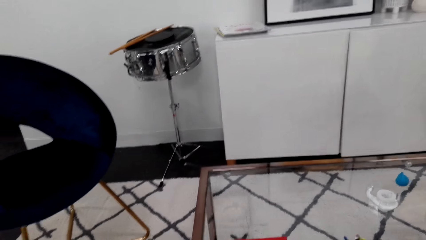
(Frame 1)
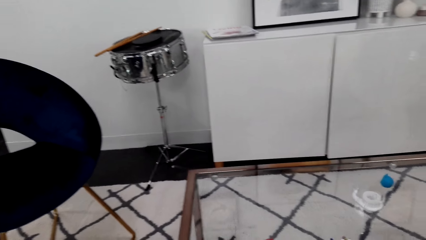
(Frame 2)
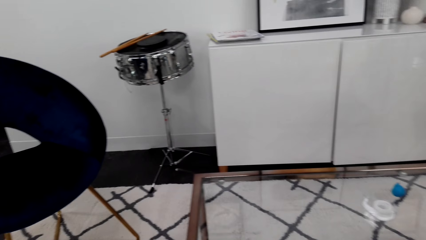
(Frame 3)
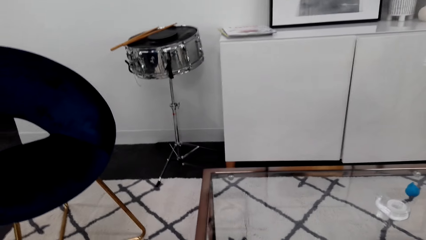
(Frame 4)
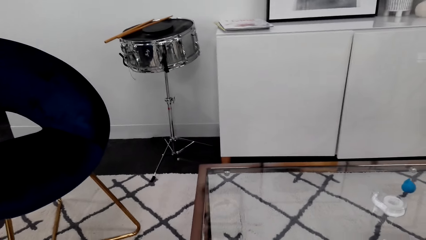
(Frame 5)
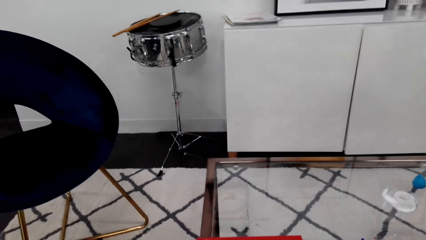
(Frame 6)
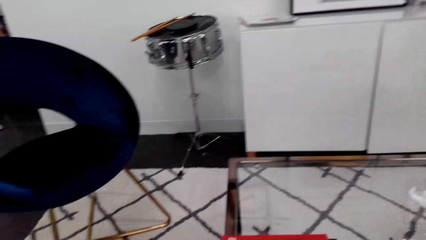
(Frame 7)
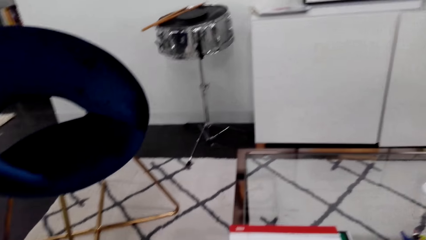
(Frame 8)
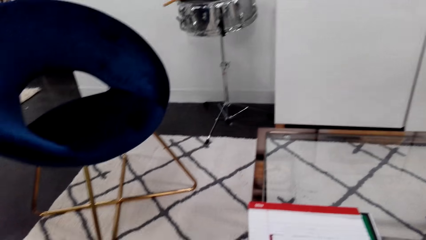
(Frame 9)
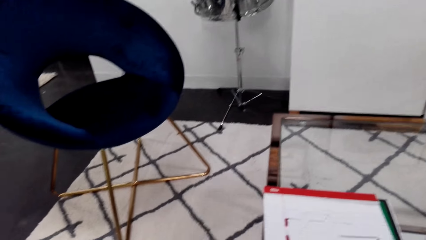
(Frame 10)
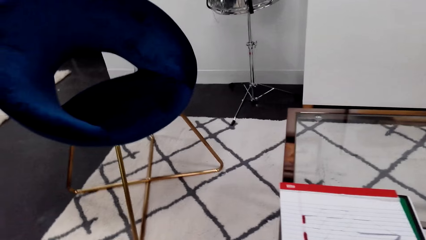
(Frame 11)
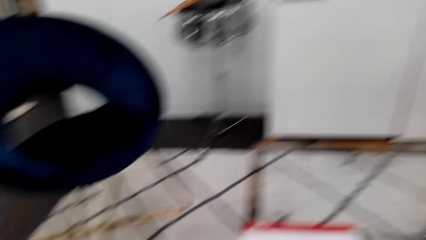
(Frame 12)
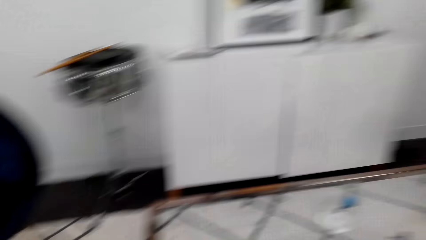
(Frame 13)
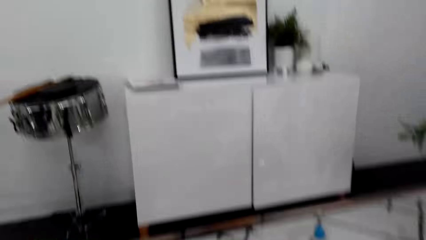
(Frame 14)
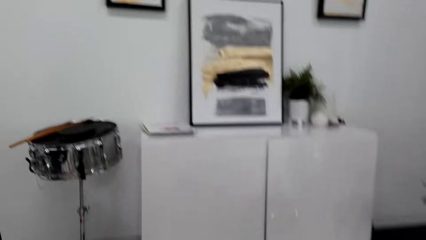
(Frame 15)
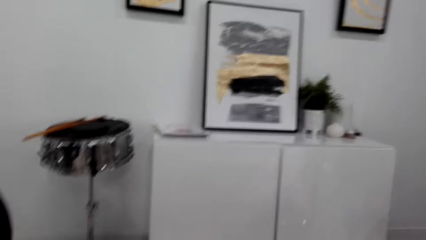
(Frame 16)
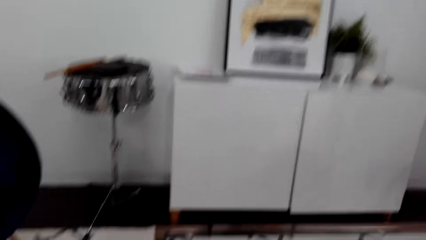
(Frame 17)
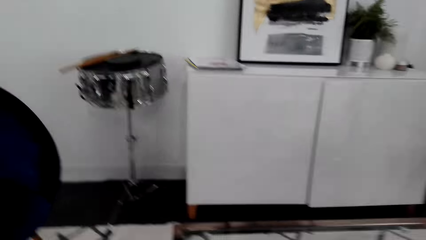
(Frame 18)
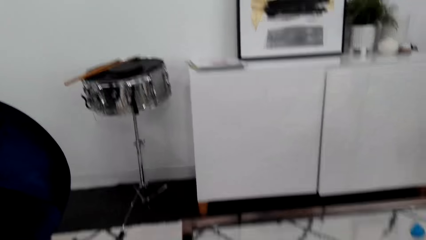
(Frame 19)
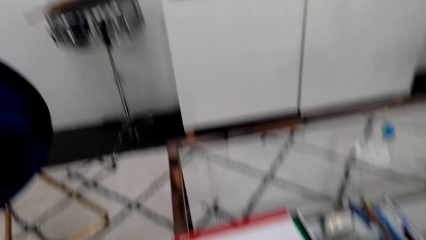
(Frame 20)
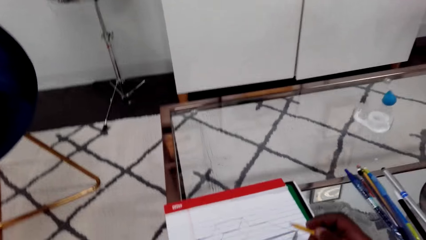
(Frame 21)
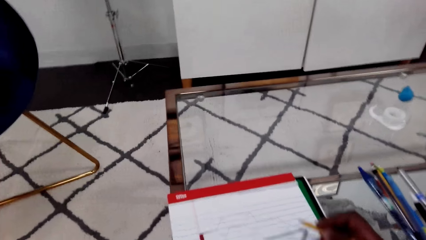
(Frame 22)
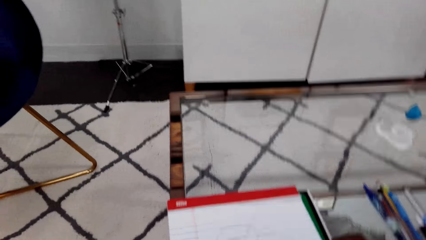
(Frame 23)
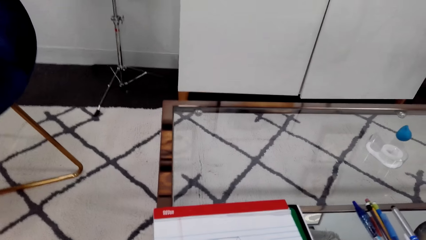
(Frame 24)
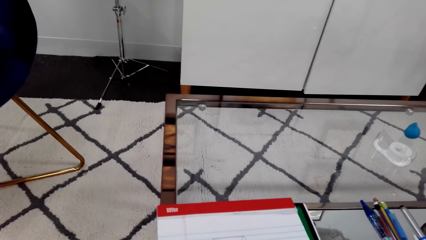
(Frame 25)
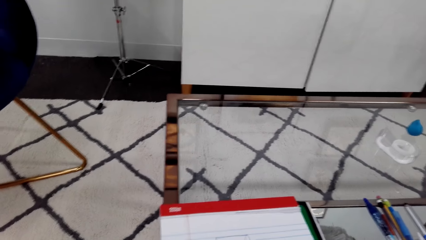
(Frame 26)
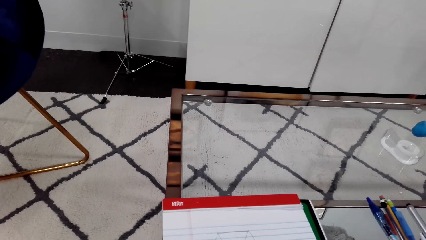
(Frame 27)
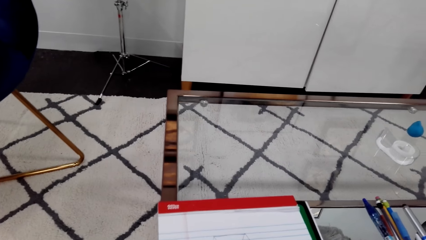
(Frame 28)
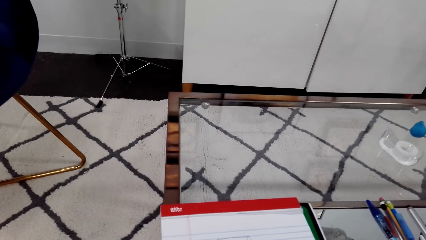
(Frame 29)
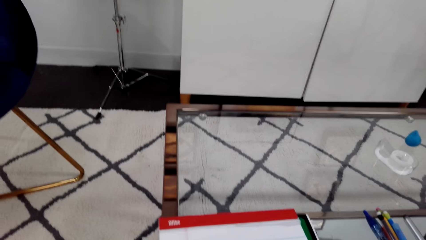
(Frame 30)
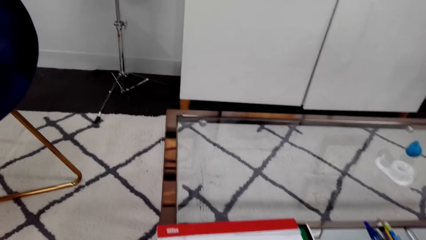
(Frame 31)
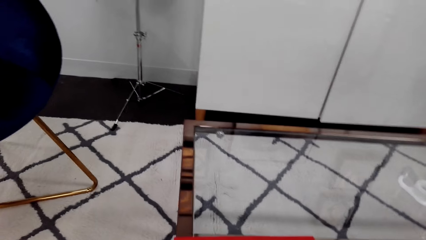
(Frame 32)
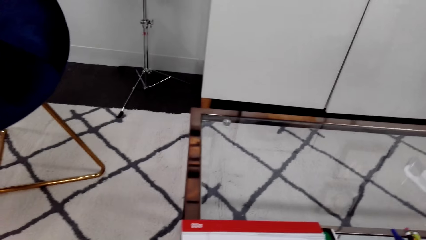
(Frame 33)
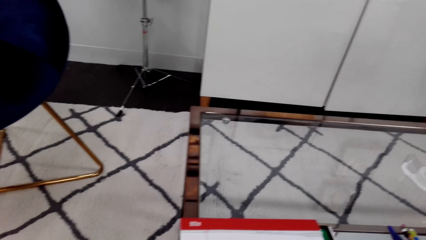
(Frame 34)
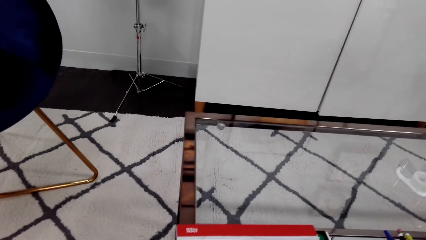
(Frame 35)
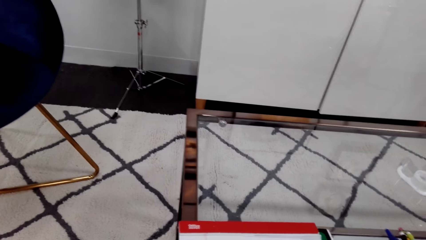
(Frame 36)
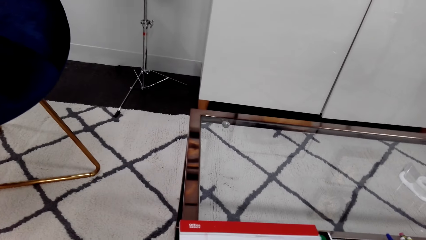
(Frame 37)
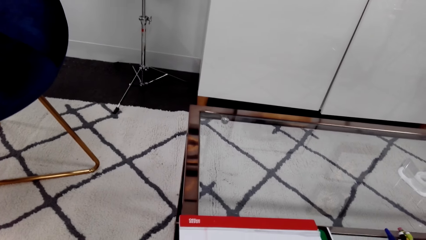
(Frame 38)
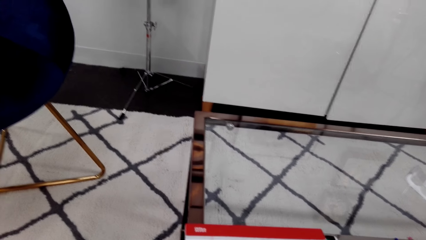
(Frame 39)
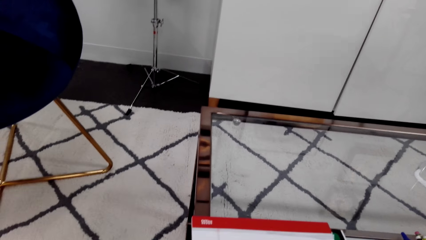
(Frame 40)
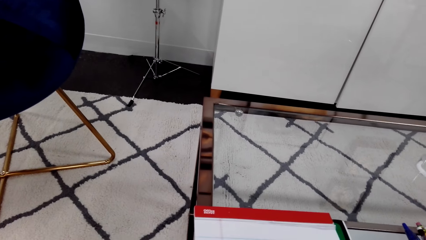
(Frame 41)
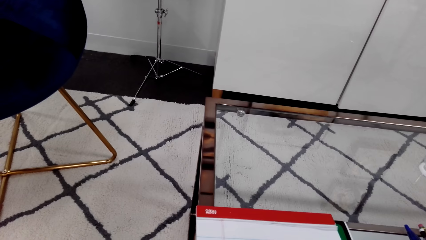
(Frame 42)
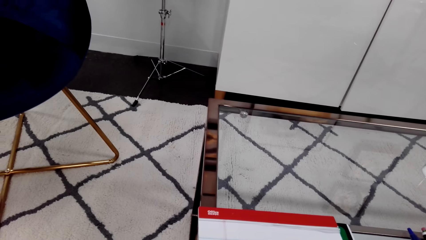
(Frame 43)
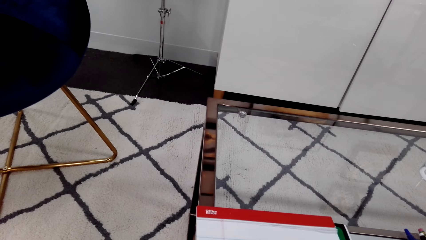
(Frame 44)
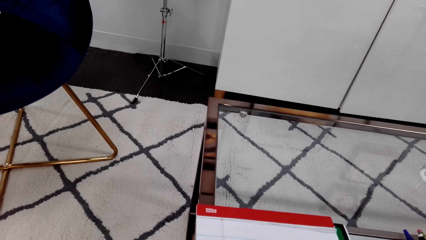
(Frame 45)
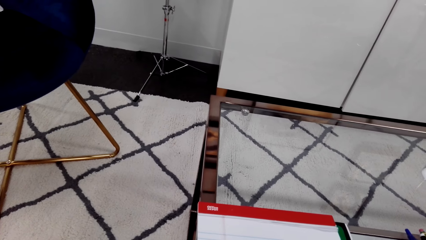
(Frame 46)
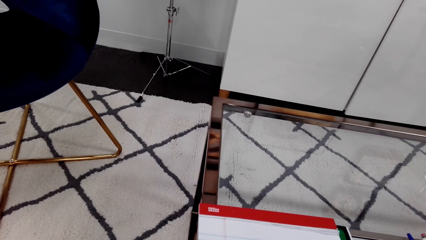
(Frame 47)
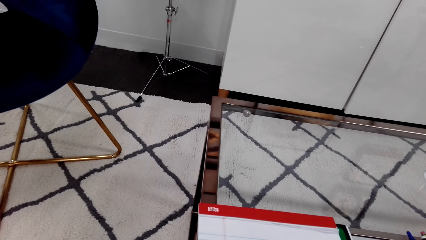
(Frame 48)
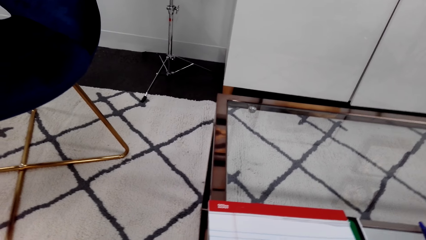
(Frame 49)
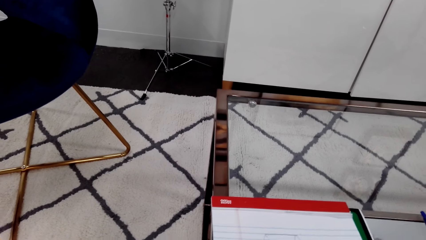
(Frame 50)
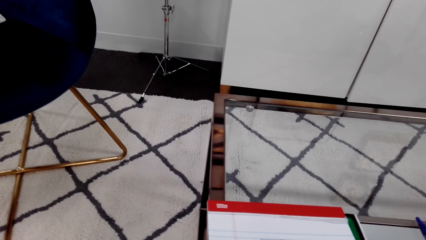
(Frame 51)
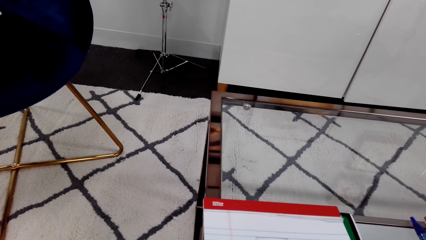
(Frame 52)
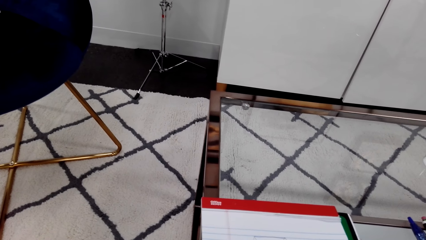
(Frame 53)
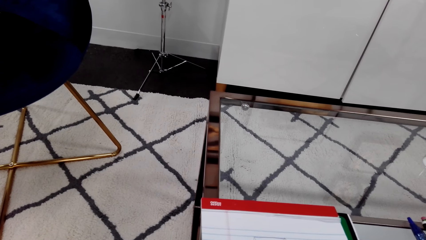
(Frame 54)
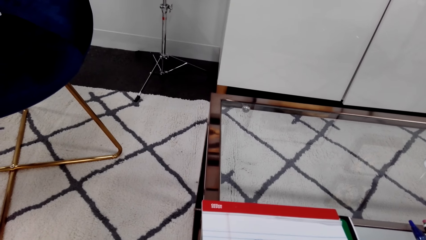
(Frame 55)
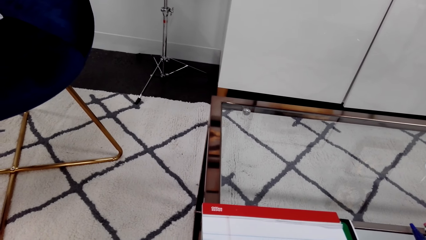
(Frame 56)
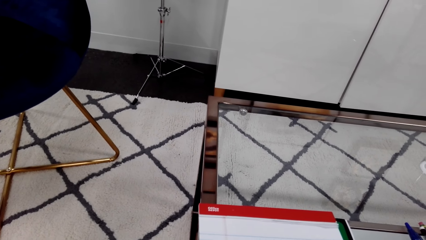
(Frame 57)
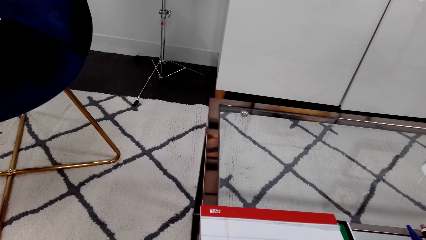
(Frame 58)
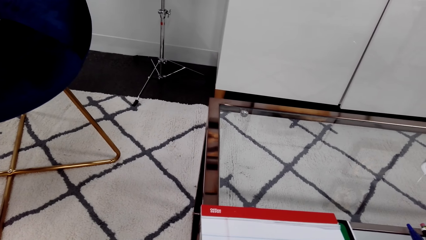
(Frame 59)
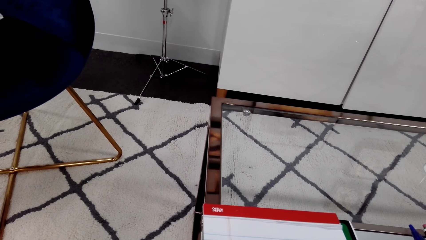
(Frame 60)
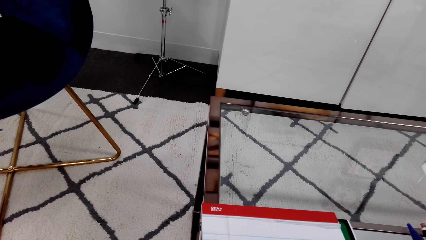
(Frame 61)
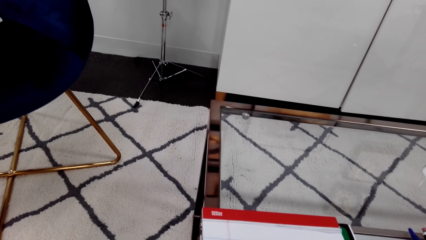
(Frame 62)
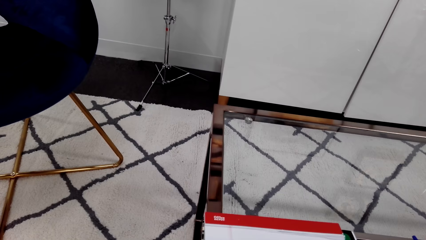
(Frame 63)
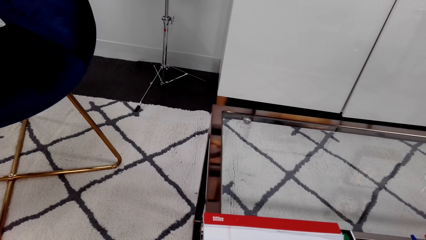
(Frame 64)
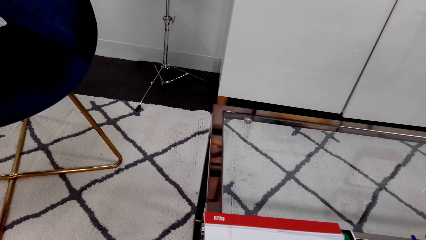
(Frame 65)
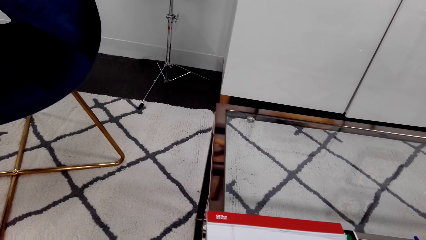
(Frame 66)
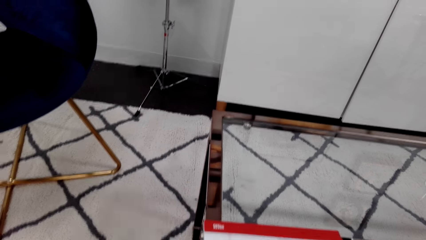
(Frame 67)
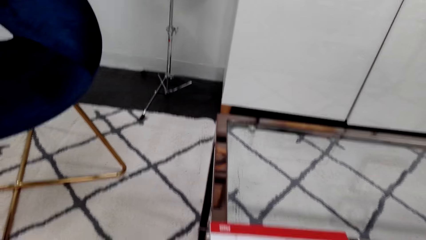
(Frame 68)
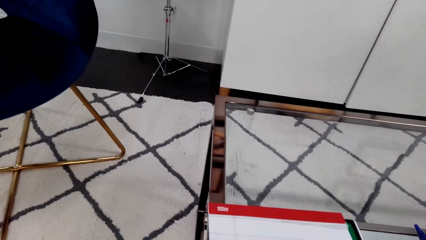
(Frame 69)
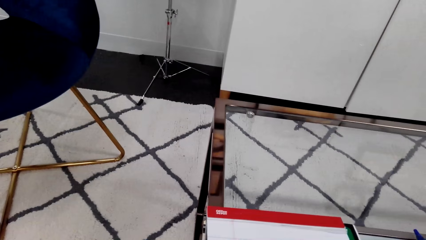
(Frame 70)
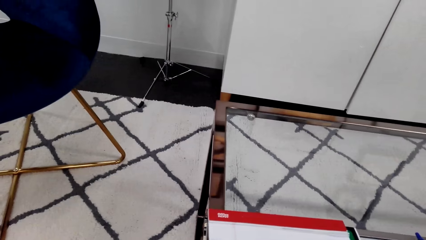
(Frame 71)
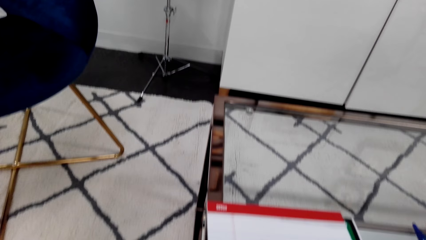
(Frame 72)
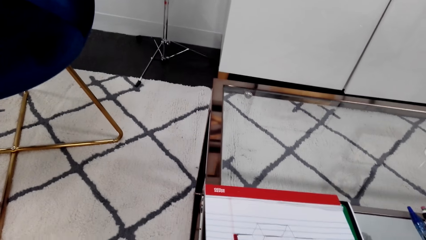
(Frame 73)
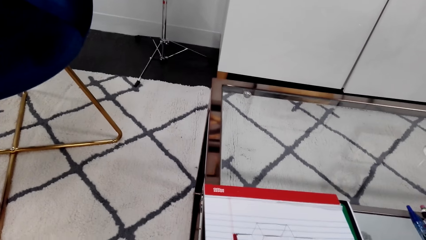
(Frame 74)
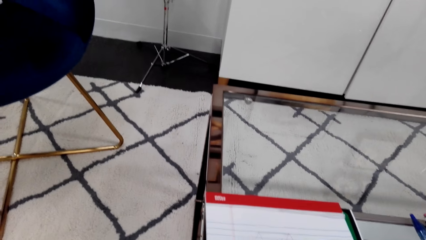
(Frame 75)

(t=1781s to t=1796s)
The camera wearer draws art on the book. They look around the room. They draw a sketch on the book with a drawing pen.
